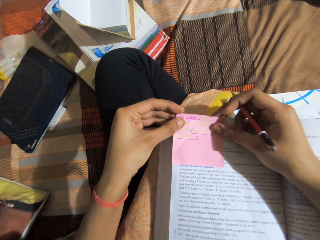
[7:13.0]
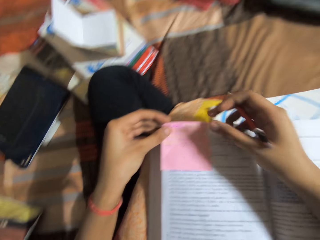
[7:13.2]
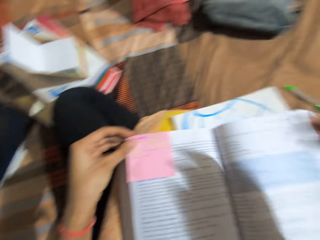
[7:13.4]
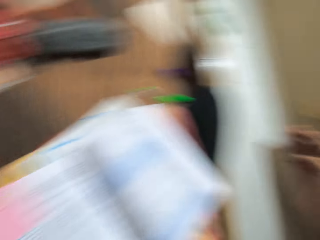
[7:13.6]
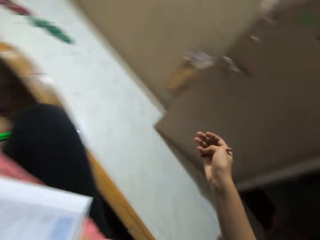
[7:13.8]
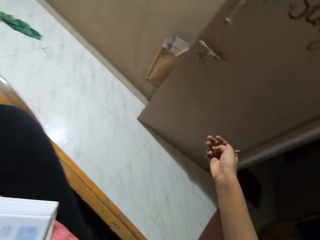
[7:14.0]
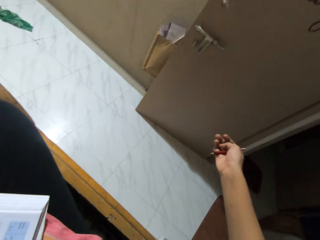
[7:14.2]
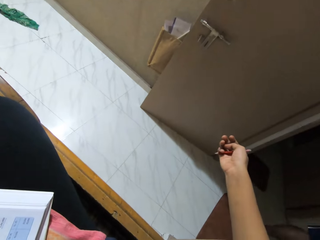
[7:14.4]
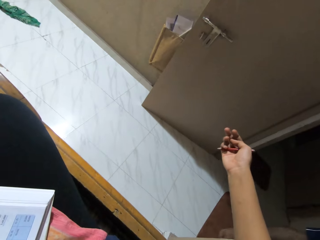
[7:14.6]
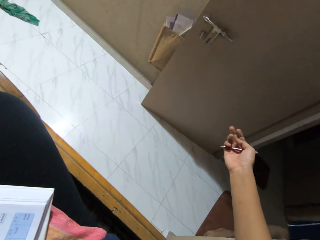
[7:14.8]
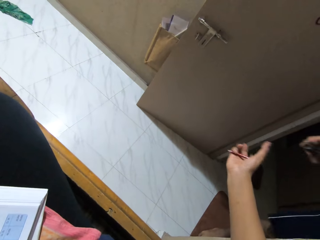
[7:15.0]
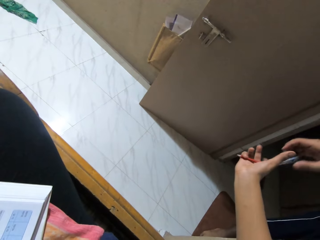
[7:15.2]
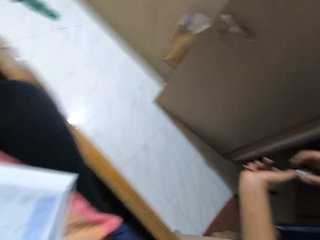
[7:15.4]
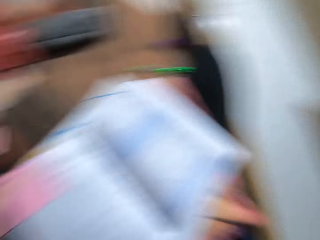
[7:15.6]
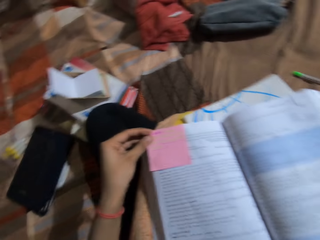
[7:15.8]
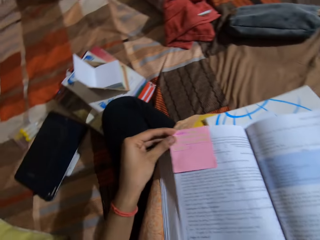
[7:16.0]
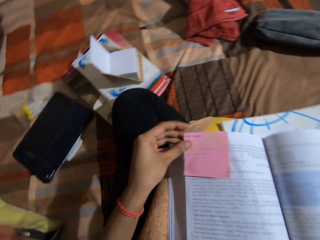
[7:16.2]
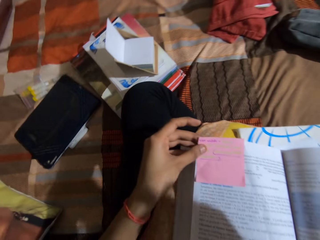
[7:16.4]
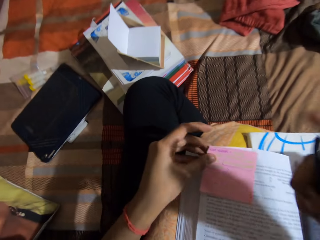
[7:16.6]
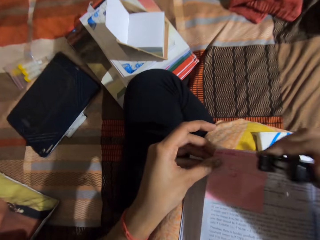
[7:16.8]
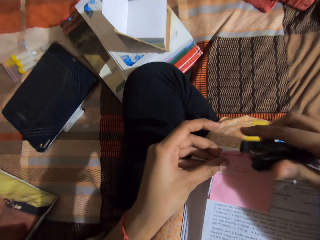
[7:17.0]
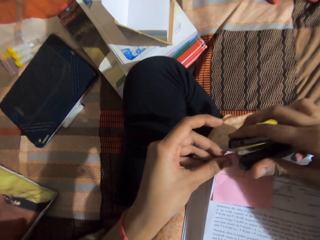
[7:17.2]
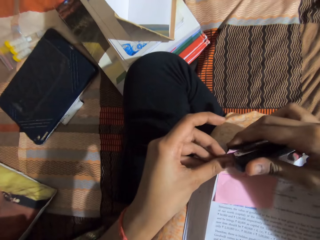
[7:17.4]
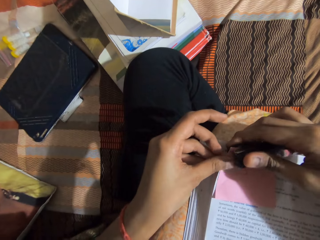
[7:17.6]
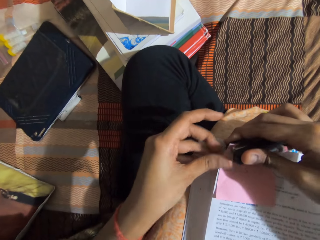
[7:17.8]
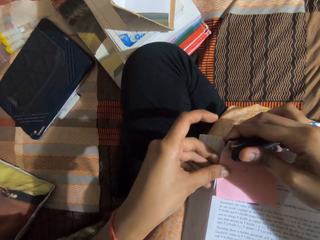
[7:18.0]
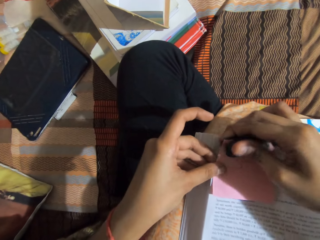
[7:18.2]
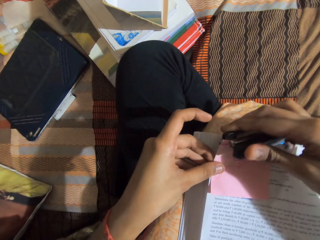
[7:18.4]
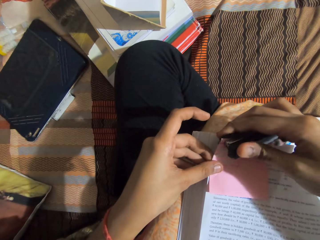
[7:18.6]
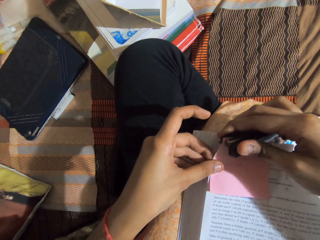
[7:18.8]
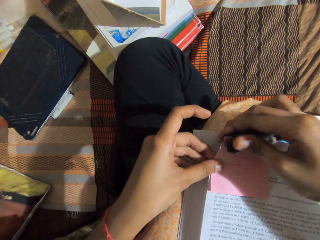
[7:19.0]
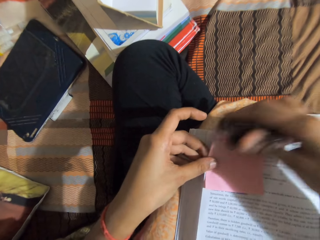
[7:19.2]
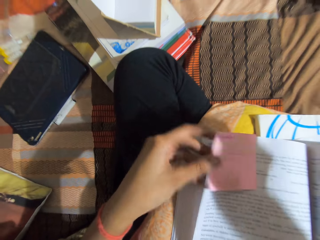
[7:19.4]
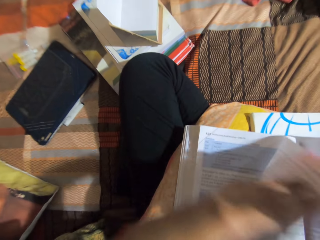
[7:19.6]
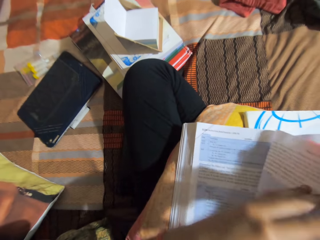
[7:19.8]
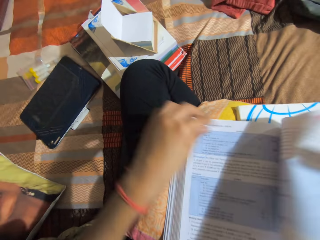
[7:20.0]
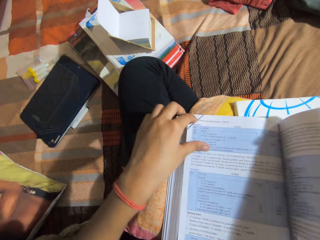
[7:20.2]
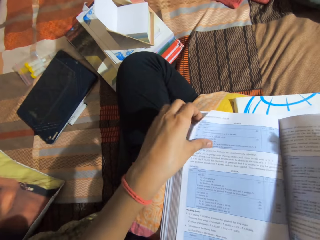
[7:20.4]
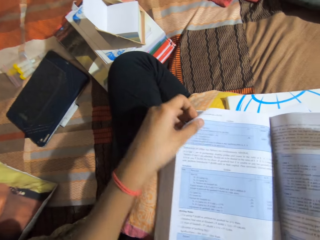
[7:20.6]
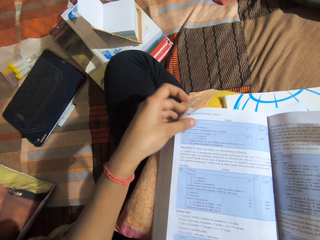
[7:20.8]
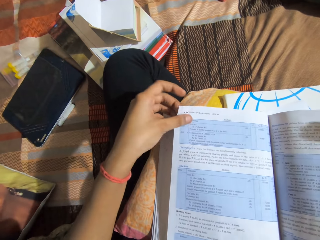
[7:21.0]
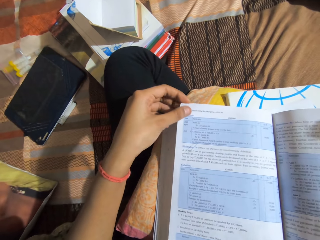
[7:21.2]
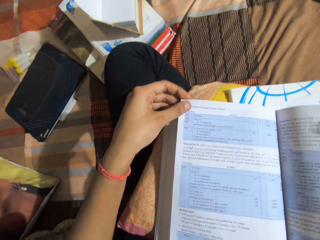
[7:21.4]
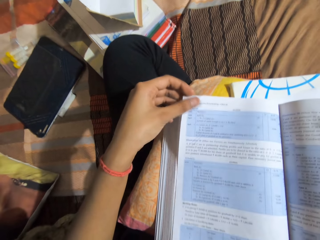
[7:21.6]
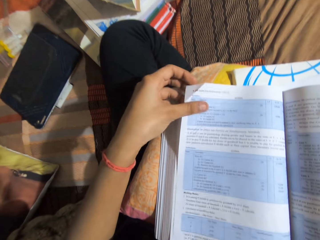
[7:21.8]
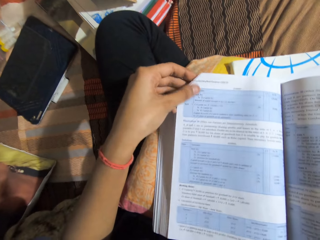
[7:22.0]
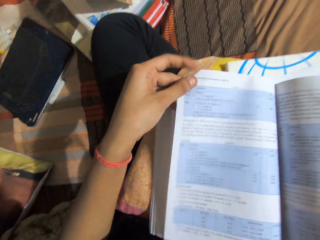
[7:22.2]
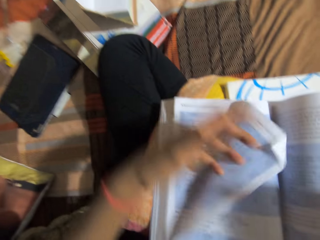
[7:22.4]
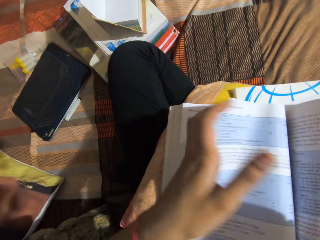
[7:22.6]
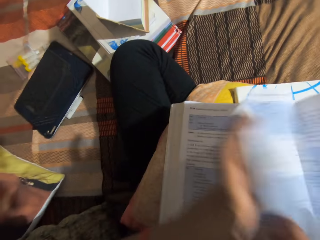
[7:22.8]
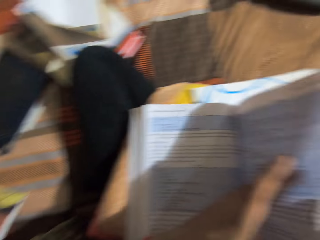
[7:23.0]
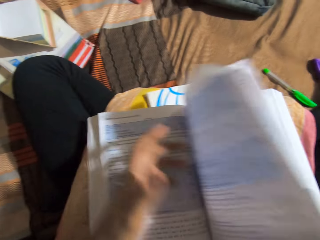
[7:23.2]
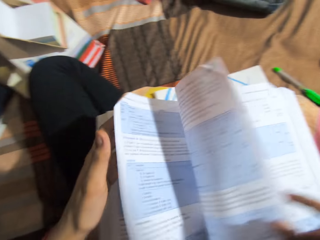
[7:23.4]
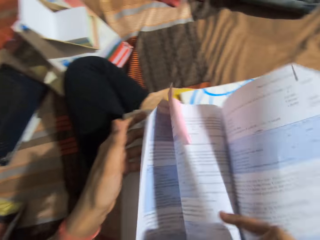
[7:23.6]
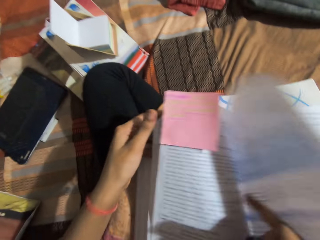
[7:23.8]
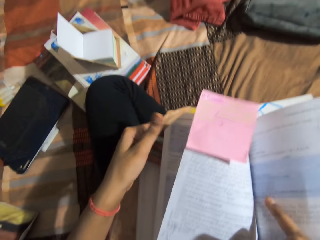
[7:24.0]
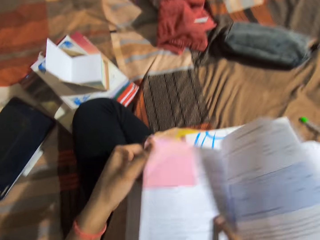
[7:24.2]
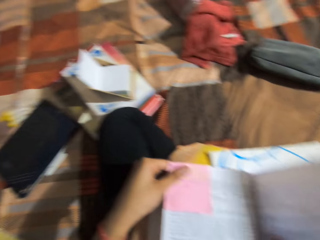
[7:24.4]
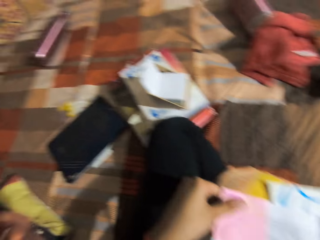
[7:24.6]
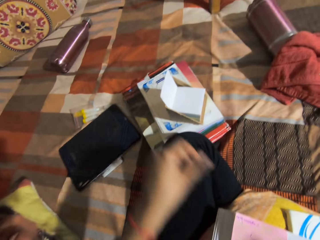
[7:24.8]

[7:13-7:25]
The camera wearer looks around the room. A person hands over the stapler to the camera wearer. The camera wearer takes the stapler from the person. They staple the pink sticky note to the textbook page. They flip a page of the textbook. They flip the pages of the textbook.

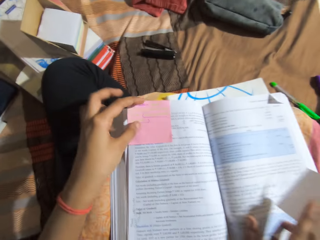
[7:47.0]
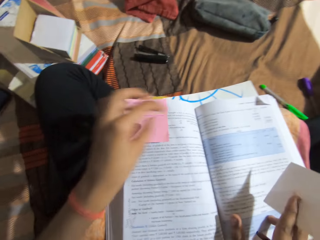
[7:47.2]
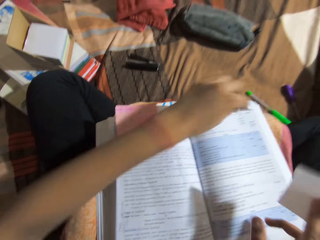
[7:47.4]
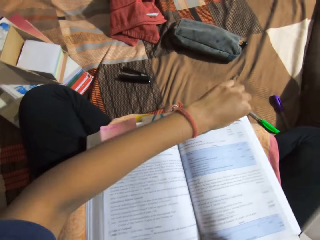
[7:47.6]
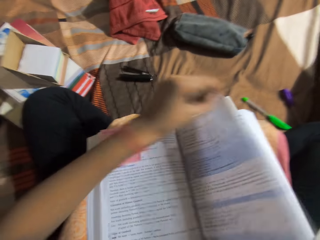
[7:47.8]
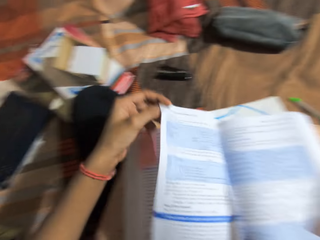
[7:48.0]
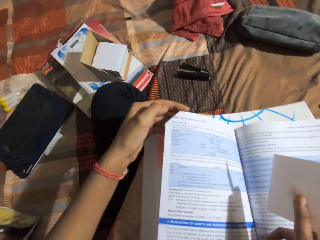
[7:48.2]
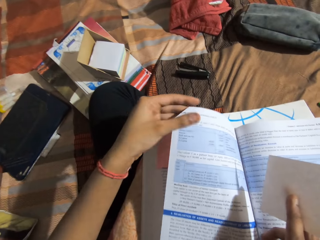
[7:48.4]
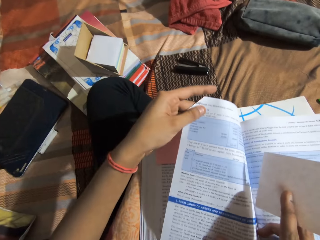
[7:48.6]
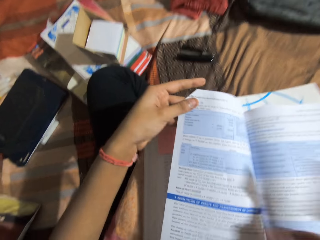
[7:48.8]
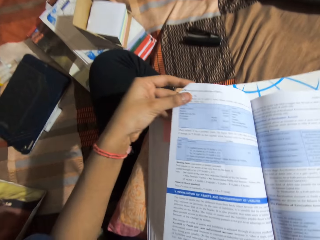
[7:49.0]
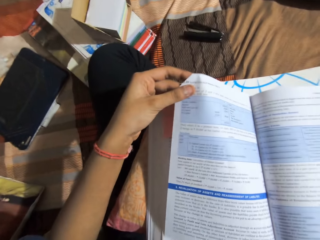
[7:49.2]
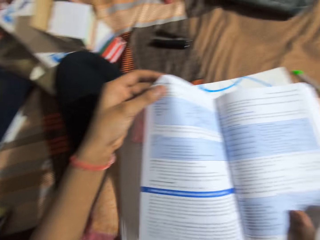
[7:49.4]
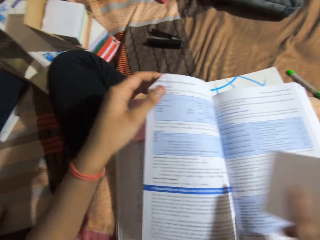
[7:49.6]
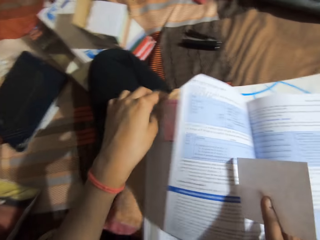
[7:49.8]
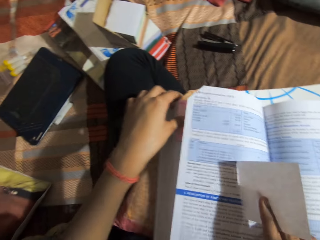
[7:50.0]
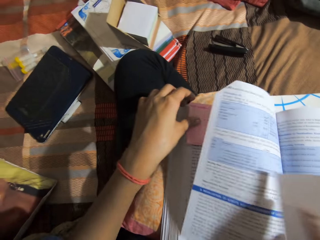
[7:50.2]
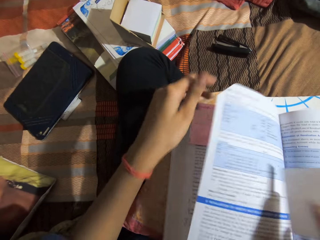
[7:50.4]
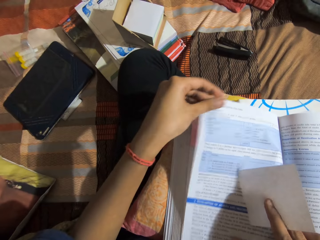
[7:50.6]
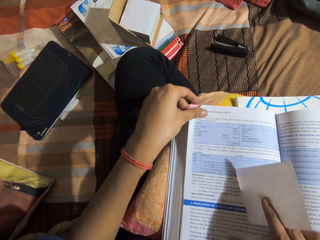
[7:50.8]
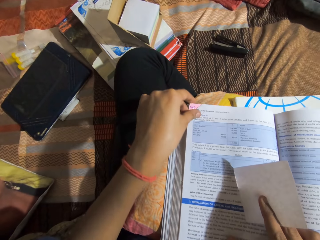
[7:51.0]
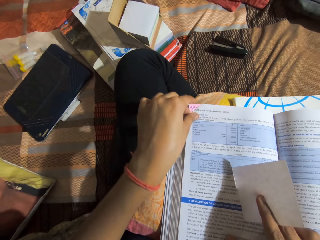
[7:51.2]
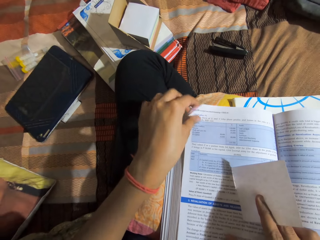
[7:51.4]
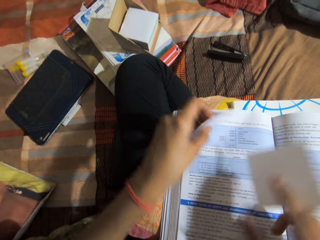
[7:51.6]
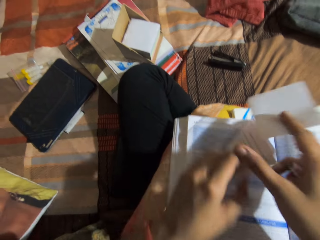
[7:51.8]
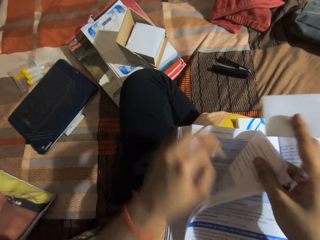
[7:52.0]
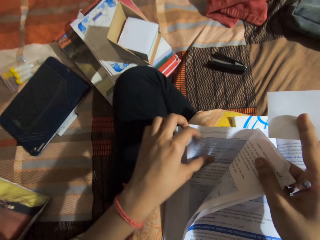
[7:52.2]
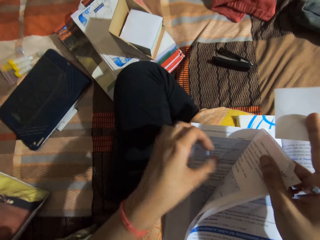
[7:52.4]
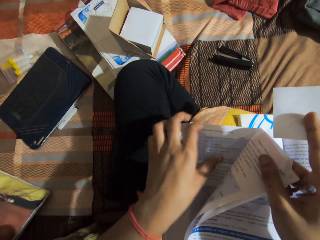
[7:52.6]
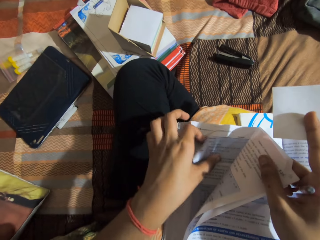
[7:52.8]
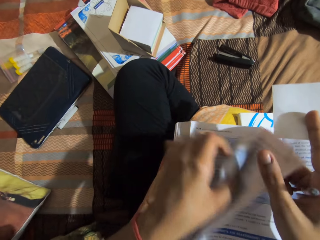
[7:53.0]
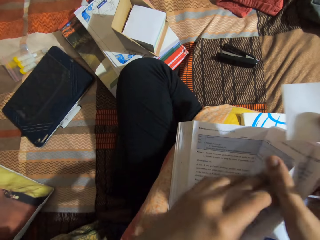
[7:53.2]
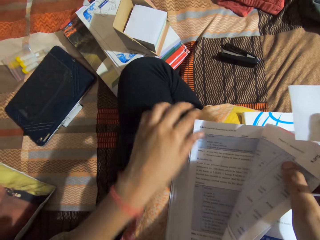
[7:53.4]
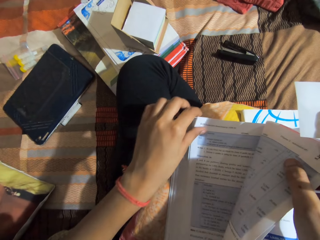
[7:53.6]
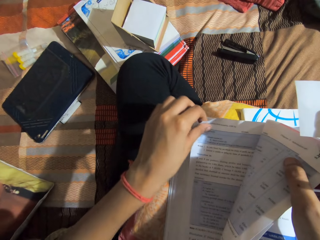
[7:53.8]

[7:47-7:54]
The camera wearer flips the pages of the textbook.

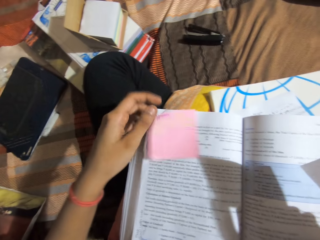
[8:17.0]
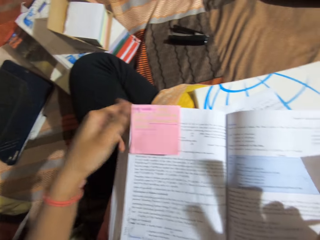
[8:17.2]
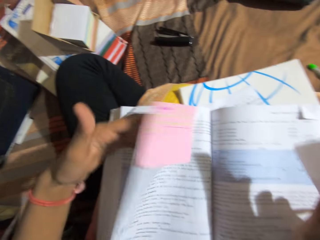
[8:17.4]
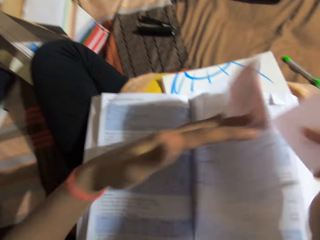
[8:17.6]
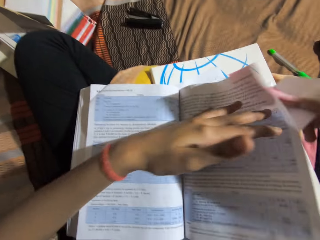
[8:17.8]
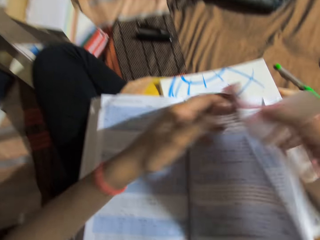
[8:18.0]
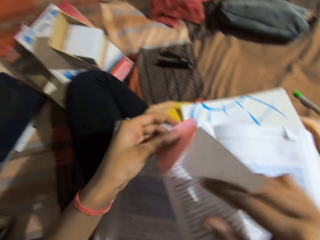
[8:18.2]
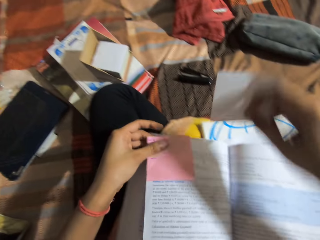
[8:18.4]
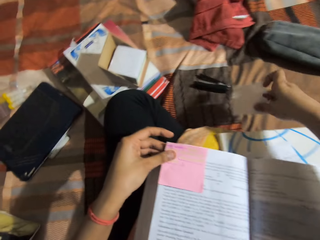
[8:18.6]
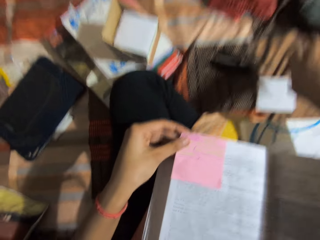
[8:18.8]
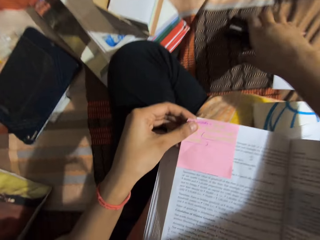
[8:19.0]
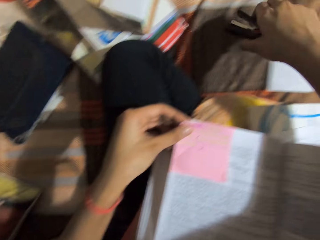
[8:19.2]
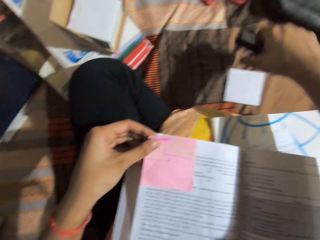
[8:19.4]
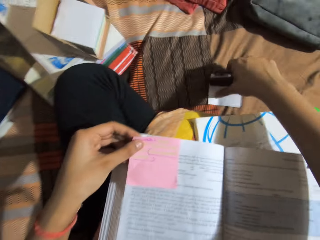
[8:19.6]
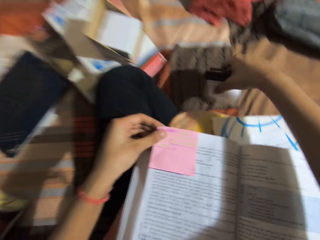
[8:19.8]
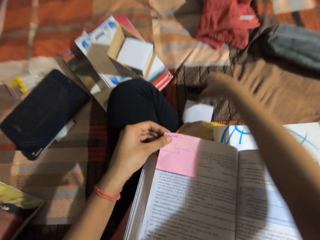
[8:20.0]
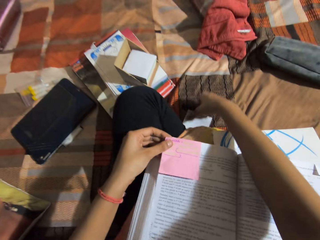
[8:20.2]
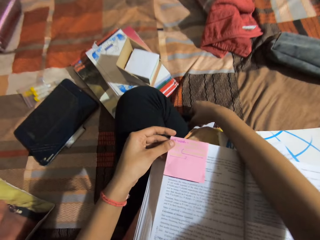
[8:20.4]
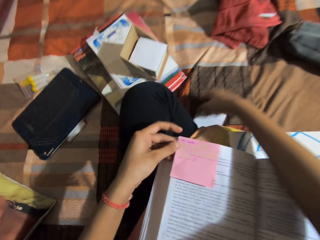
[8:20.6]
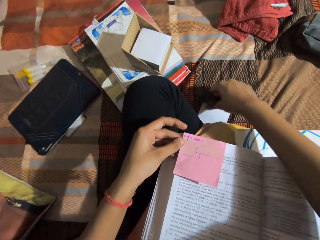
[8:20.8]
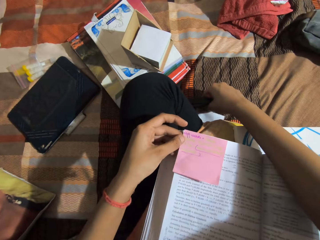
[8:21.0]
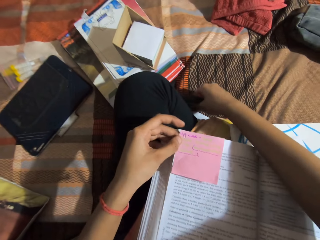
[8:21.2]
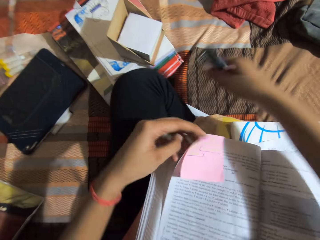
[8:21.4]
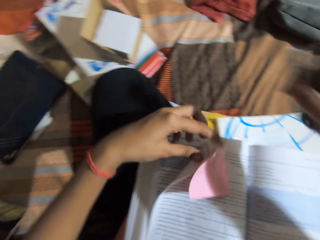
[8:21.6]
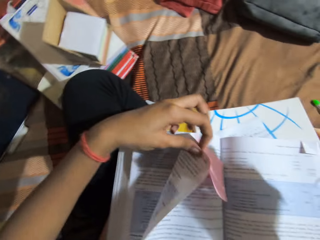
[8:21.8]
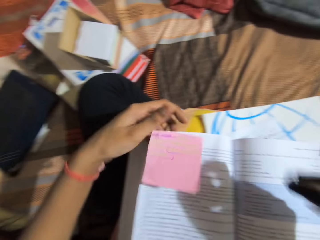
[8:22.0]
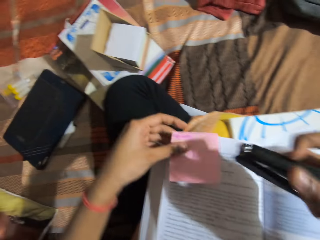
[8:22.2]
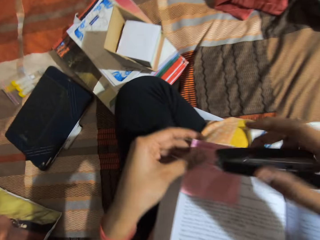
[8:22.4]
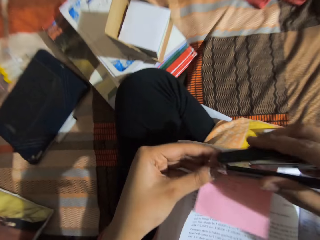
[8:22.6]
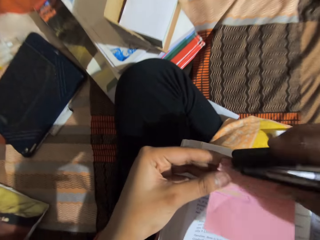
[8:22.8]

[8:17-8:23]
The camera wearer drops the white sticky note on the bed. She picks up the stapler from the bed. She moves the sticky note. She puts the white sticky note under her leg.
